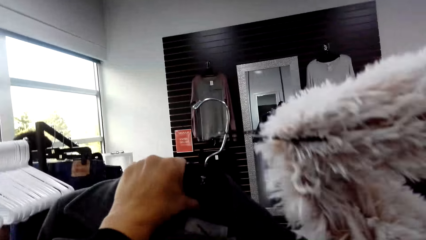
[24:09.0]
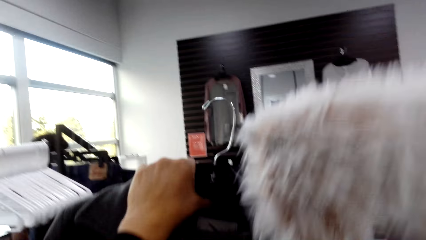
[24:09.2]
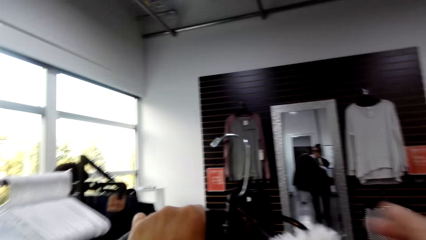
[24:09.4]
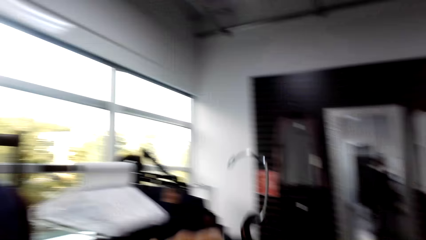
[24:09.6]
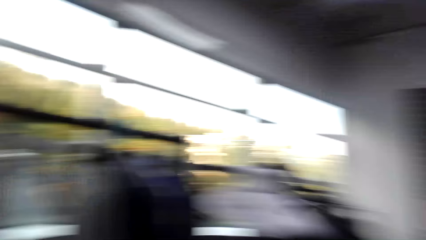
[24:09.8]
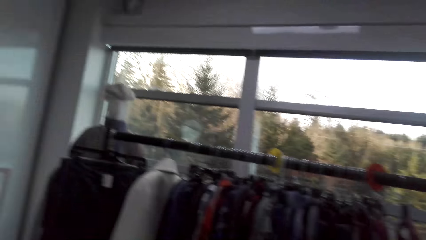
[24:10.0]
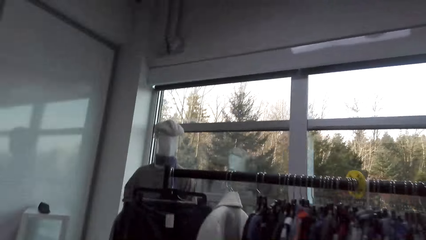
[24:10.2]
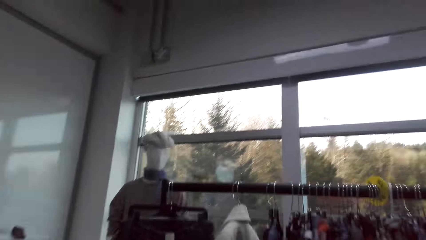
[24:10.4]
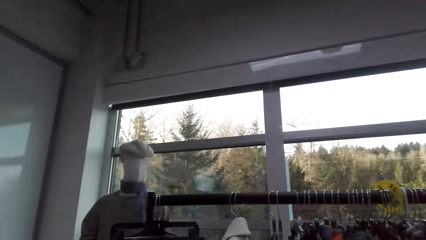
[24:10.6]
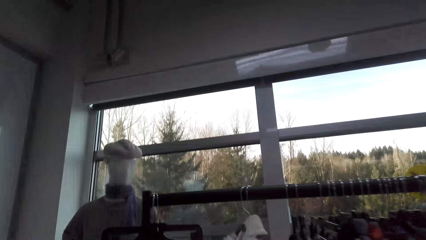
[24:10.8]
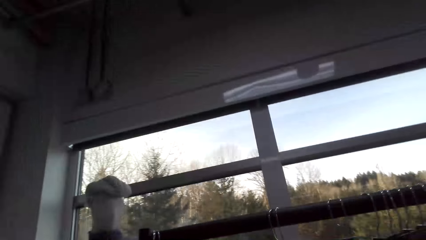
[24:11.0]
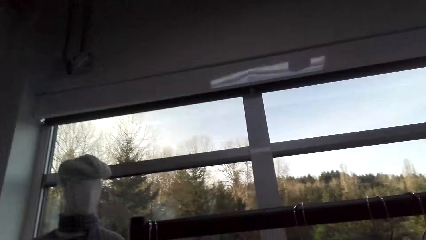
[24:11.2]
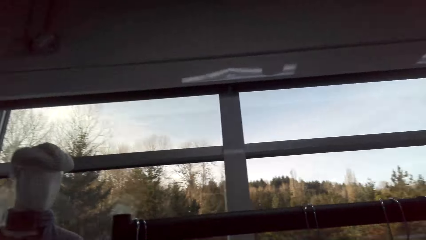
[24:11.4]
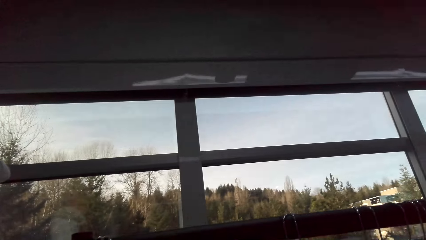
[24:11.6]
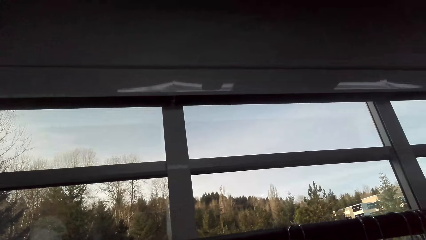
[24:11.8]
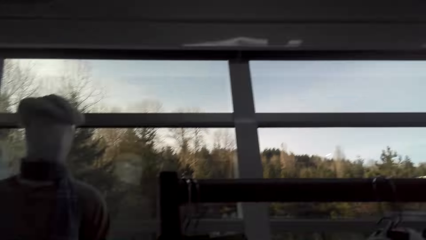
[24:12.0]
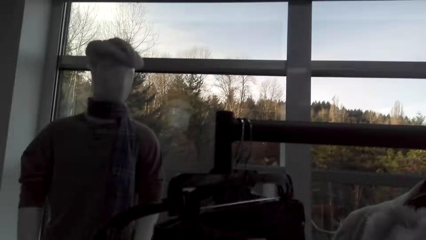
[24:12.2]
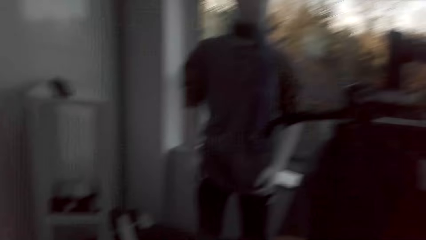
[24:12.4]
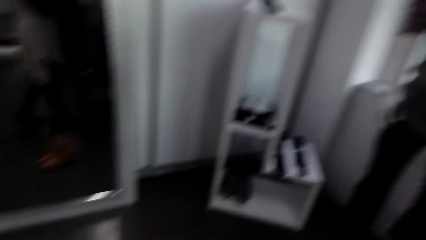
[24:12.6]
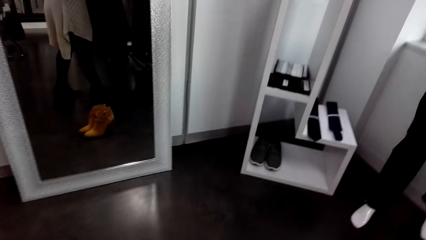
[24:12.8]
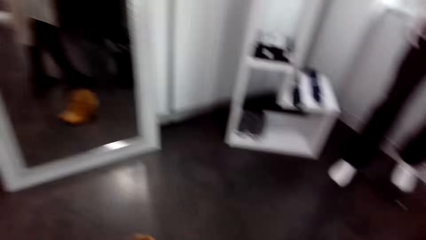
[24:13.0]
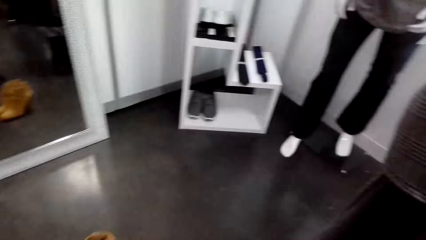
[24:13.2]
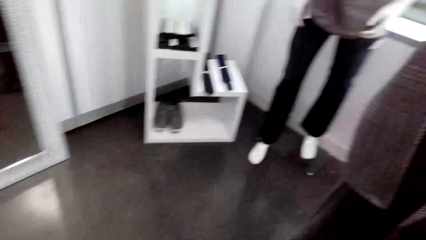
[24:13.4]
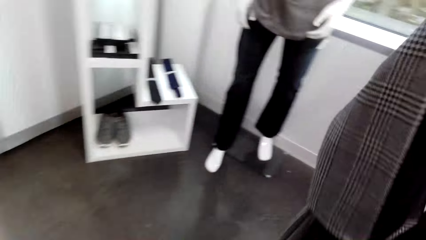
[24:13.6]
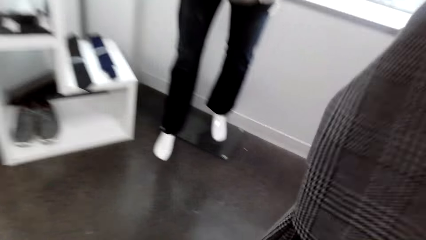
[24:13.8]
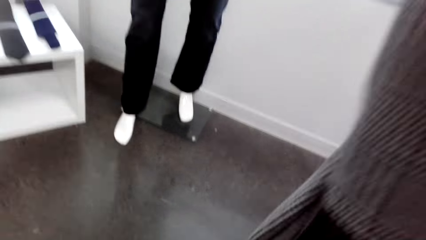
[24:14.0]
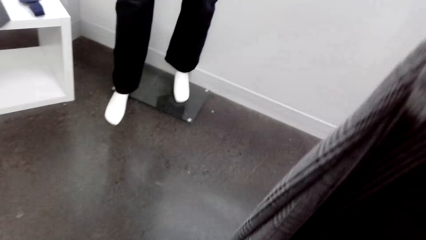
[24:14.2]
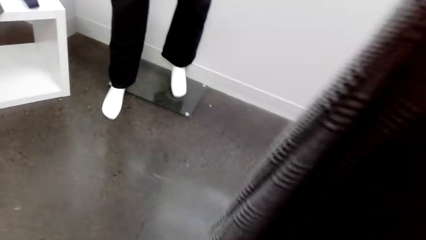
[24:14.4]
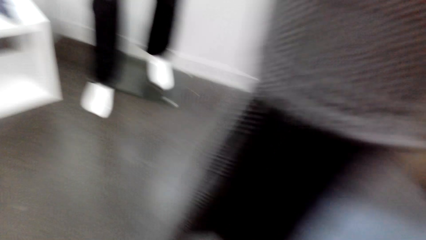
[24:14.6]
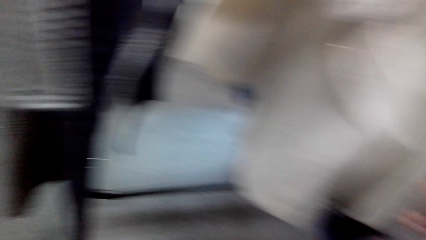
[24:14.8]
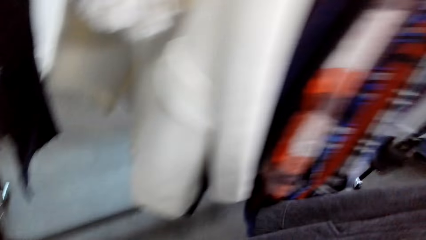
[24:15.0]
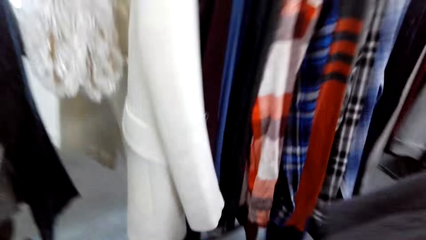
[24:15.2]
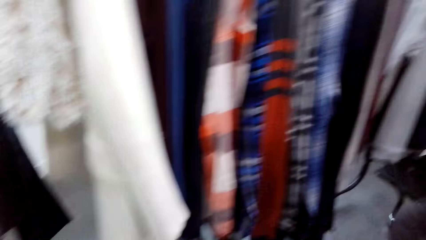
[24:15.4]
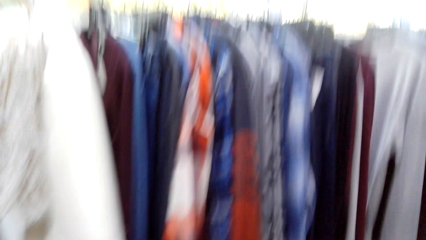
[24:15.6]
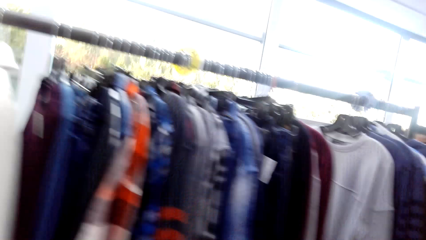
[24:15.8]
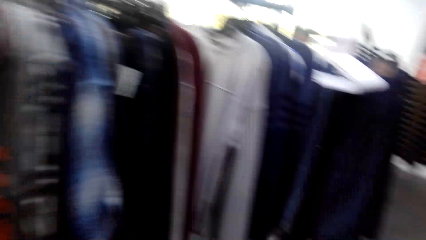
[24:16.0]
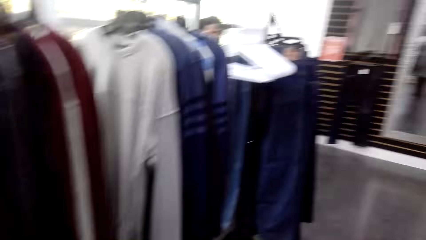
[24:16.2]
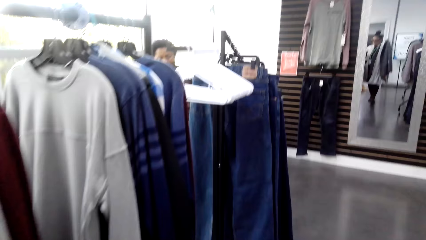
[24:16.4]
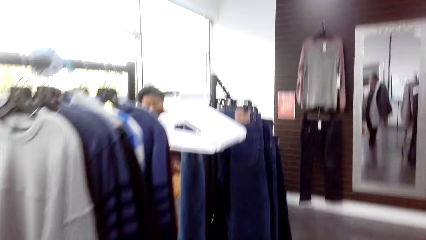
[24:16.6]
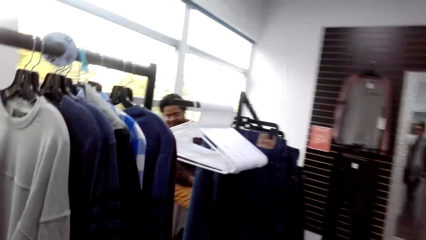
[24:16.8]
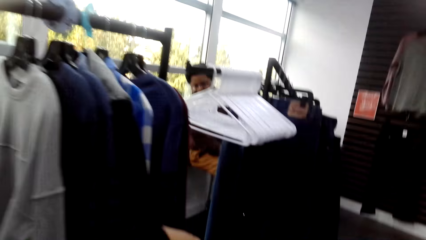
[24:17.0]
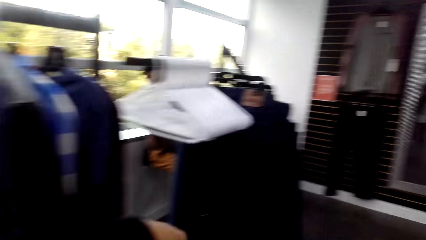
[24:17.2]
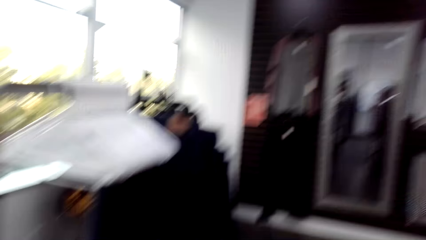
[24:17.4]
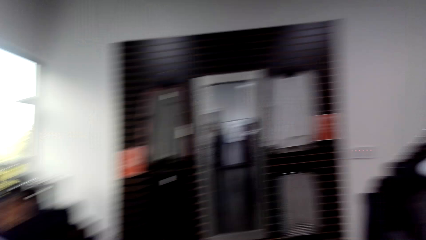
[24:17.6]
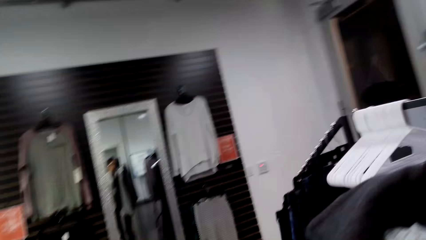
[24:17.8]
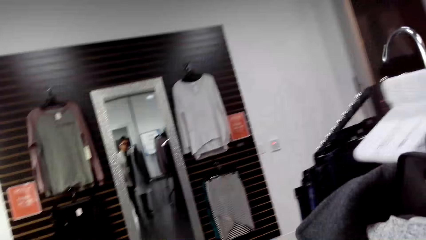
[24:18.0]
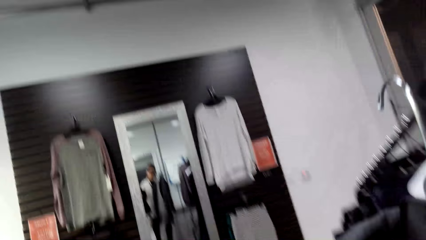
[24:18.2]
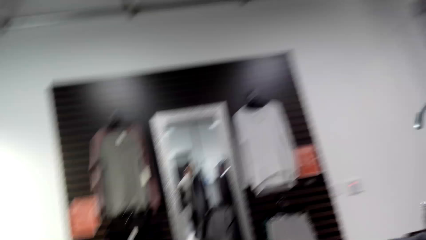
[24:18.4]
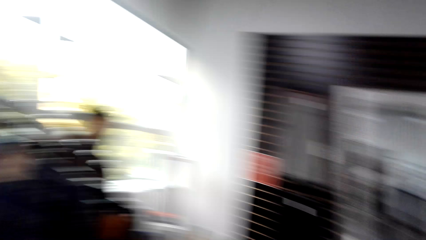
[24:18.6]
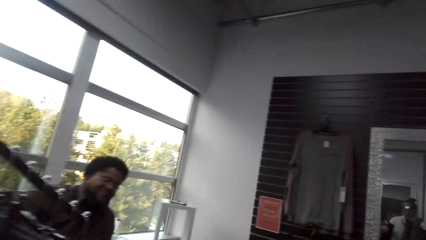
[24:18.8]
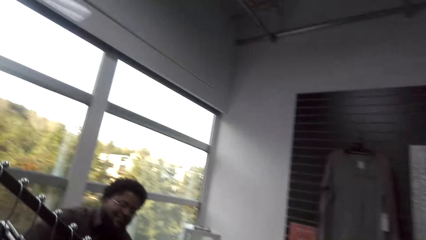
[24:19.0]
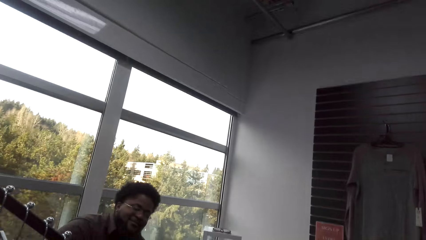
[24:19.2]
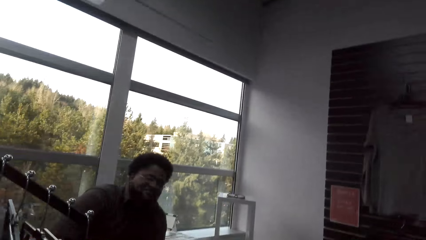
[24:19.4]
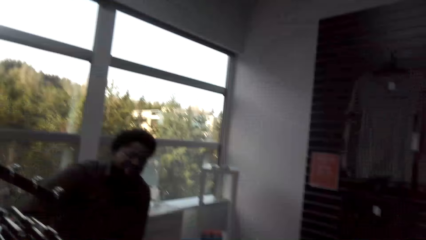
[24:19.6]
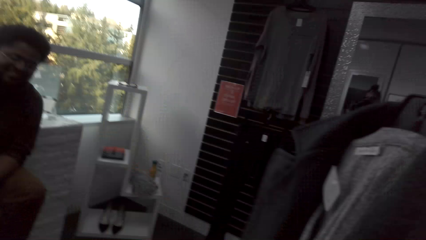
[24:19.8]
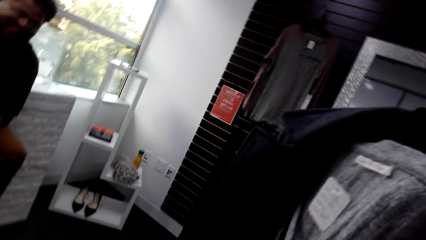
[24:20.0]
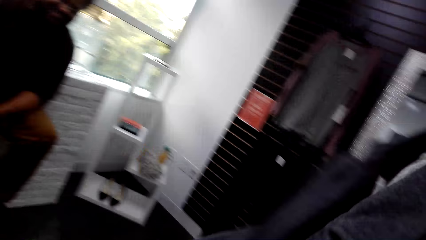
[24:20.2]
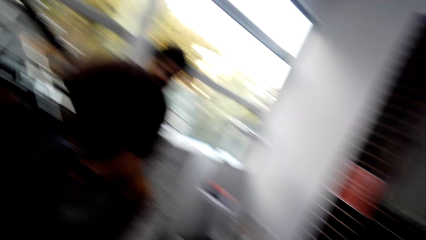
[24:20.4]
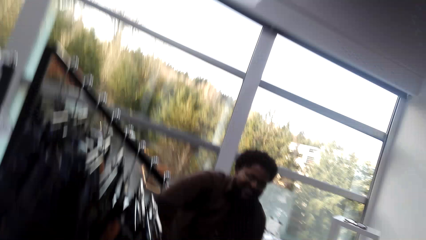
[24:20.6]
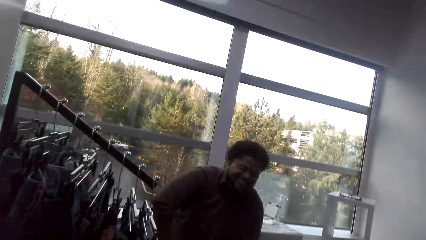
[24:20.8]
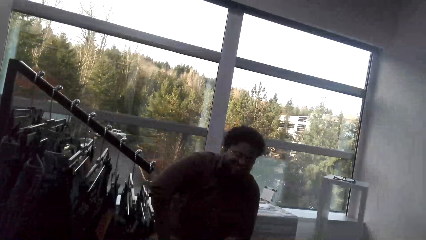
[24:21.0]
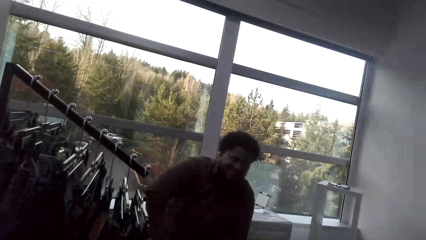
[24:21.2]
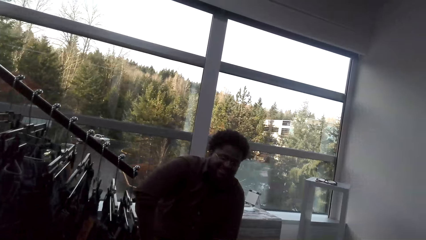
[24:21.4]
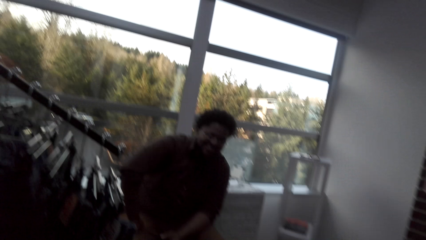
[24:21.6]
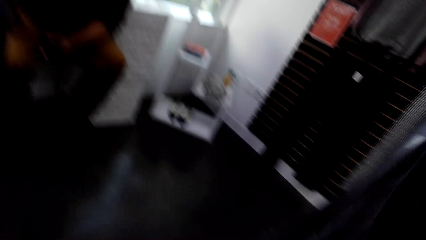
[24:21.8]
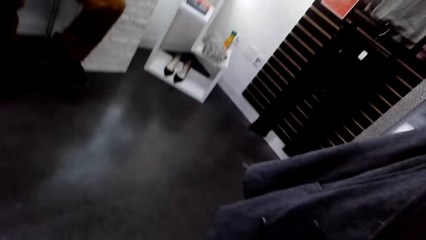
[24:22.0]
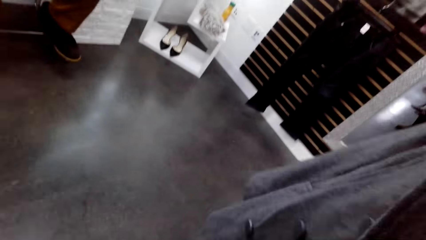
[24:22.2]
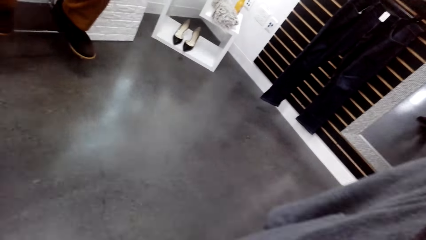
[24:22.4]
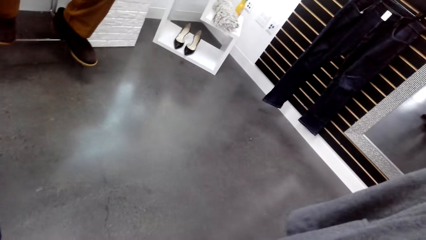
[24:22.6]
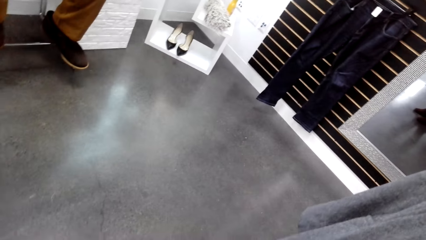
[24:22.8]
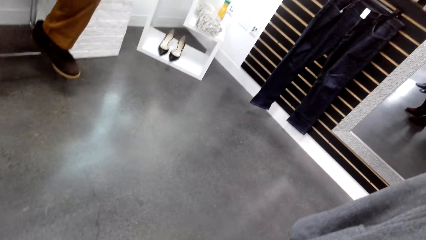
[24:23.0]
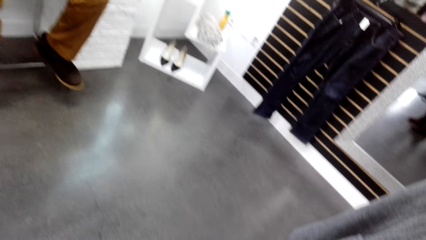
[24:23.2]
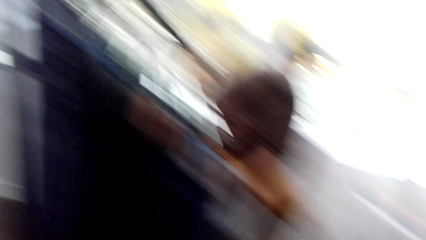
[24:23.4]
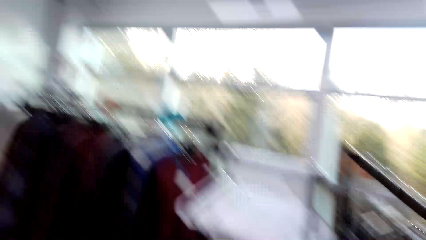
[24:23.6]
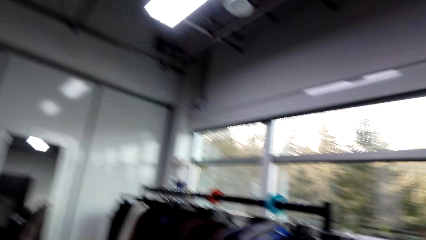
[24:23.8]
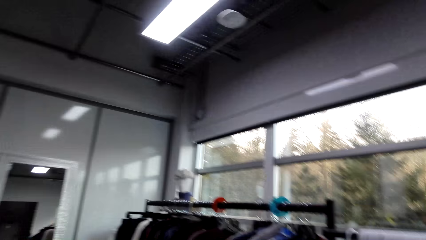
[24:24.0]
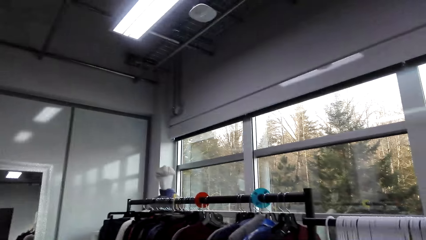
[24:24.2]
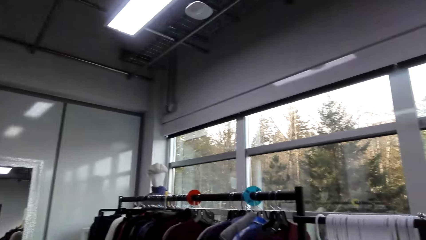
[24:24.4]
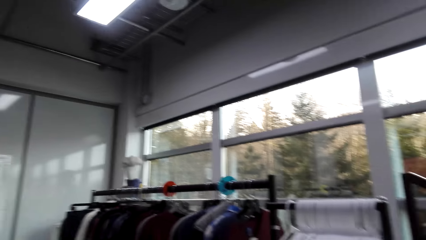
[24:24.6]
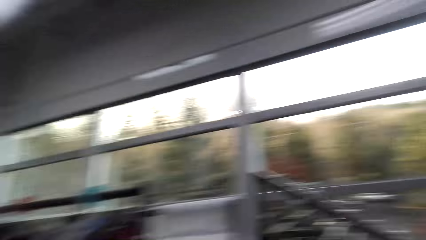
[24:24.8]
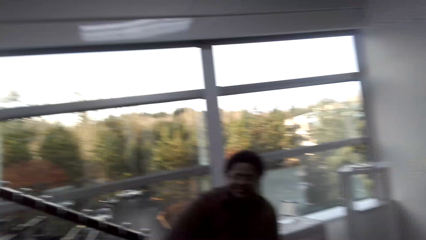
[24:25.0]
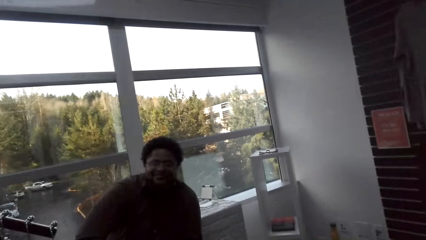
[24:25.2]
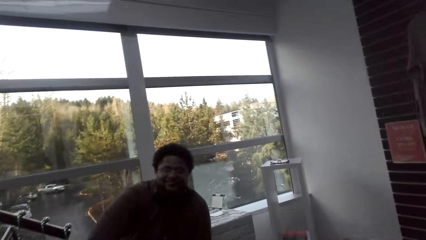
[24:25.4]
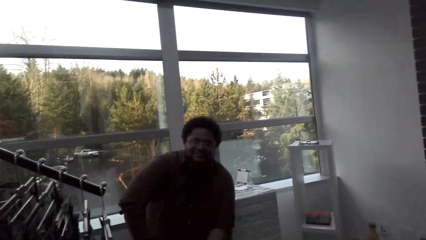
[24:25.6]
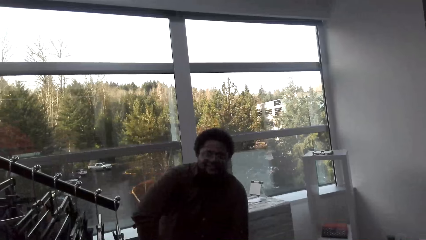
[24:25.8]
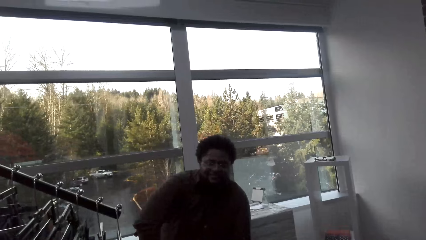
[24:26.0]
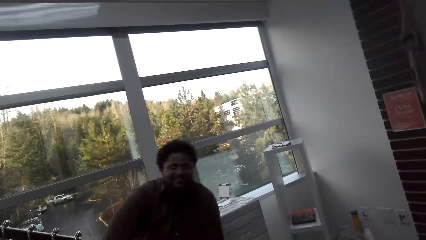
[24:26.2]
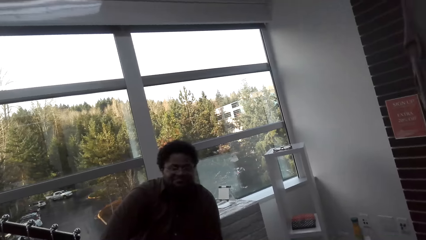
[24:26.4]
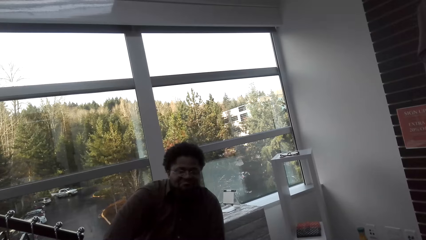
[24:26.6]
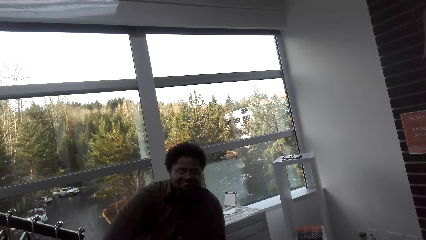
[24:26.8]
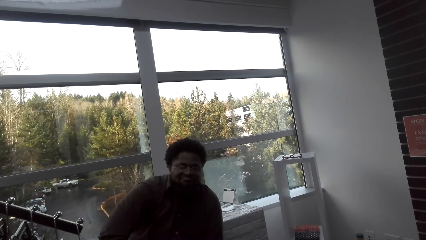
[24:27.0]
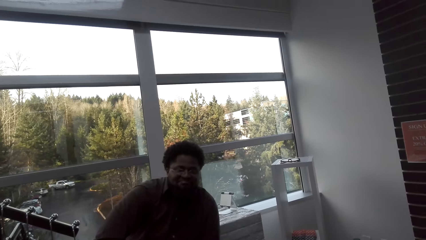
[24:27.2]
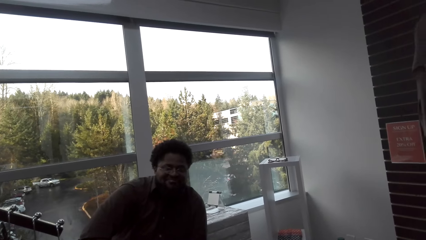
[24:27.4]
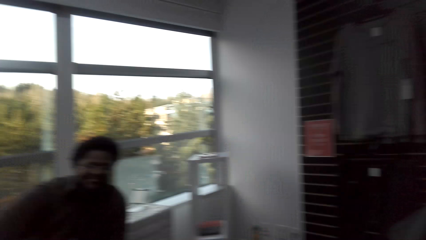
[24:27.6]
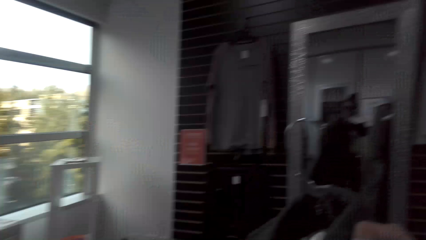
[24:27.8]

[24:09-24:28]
The camera wearer removes clothes on the hanger. They hang the dress on the stand. They walk around. They talk to a person.
